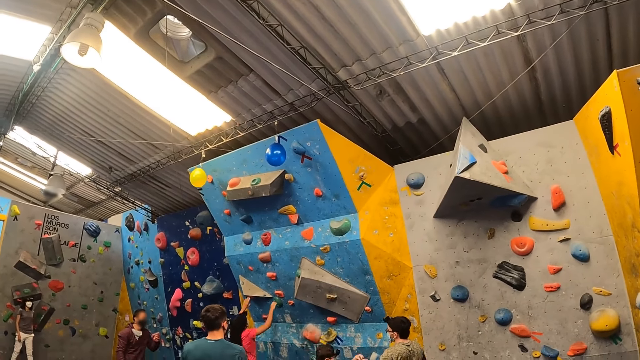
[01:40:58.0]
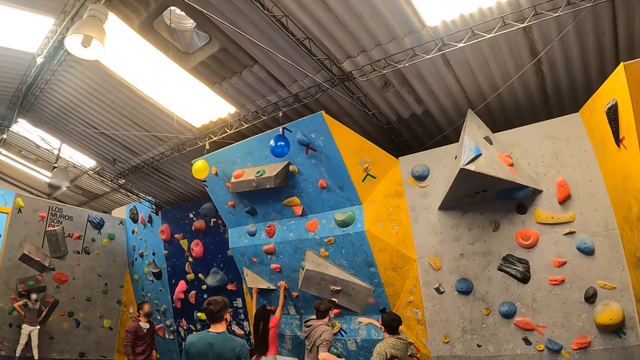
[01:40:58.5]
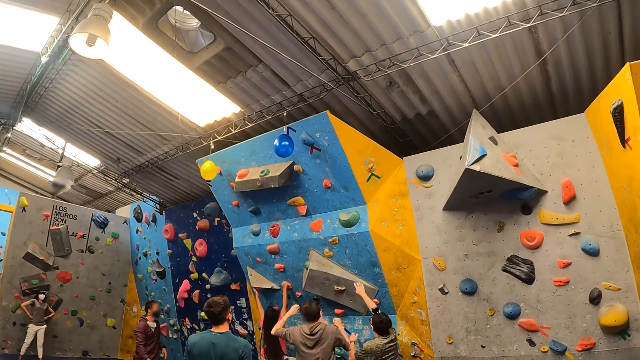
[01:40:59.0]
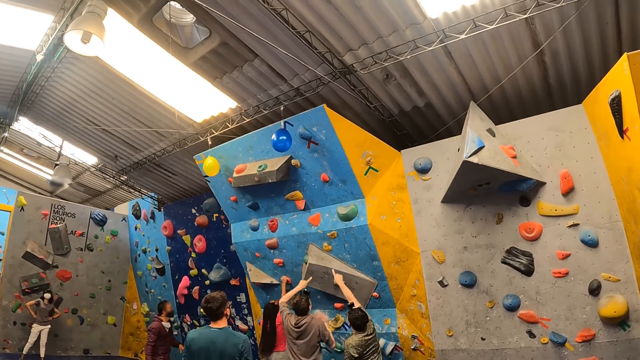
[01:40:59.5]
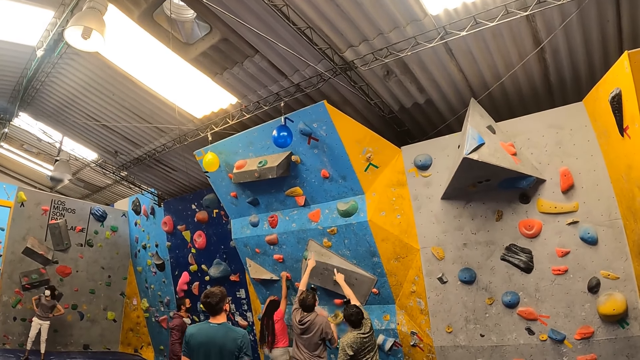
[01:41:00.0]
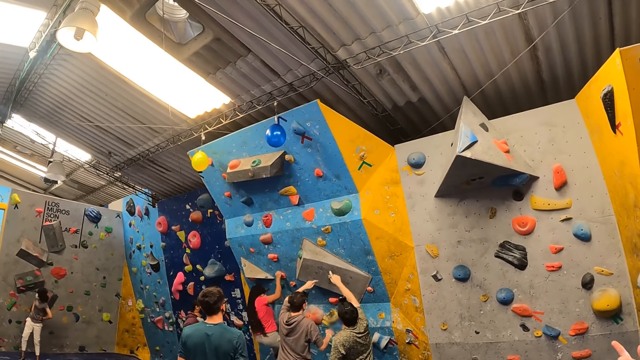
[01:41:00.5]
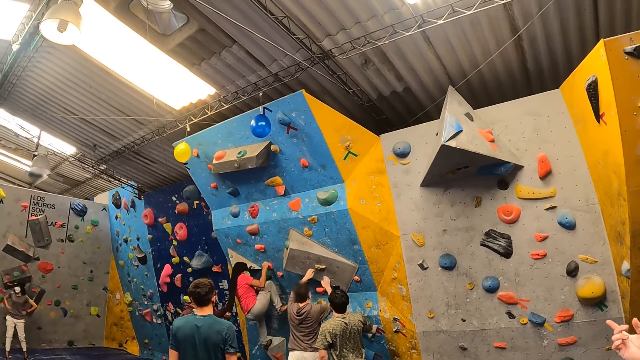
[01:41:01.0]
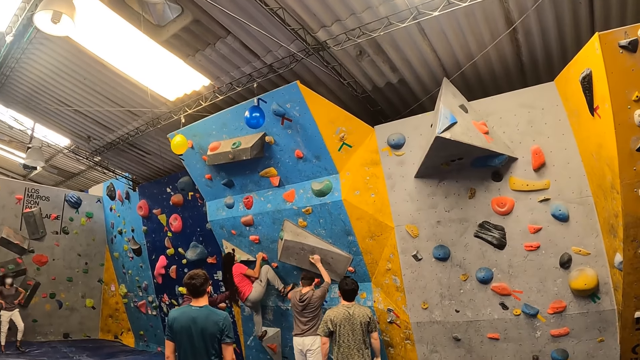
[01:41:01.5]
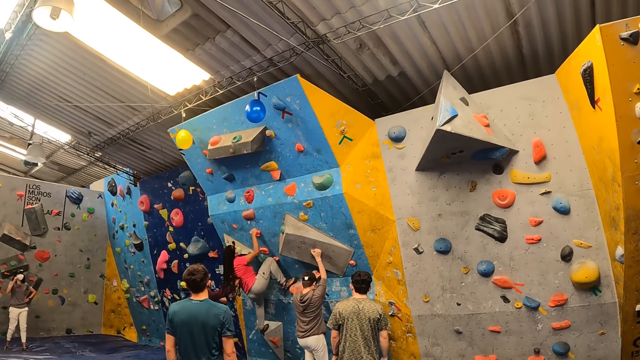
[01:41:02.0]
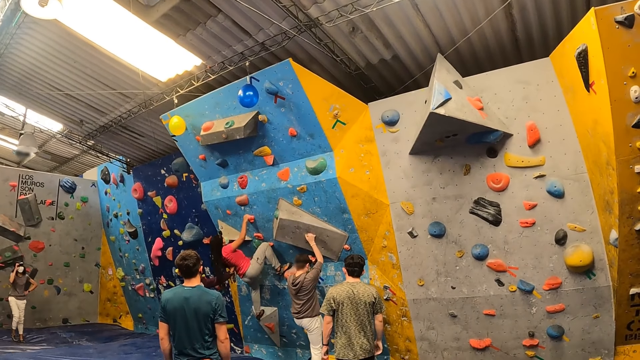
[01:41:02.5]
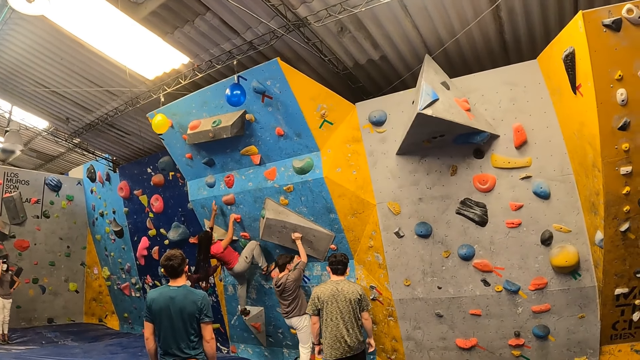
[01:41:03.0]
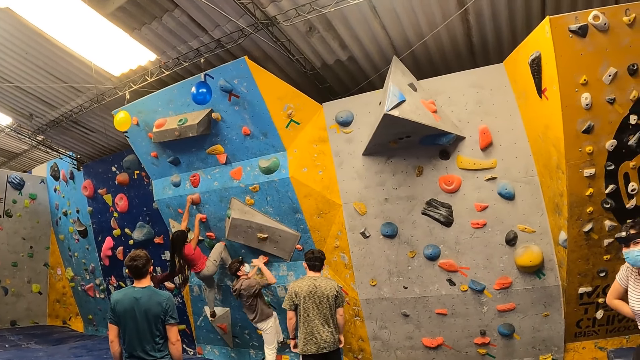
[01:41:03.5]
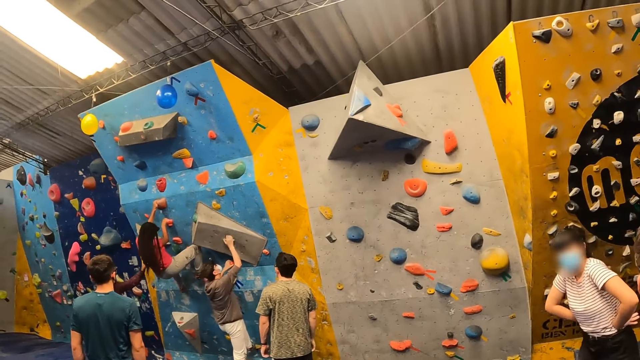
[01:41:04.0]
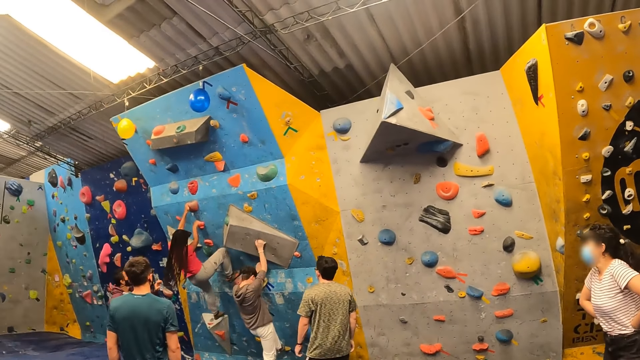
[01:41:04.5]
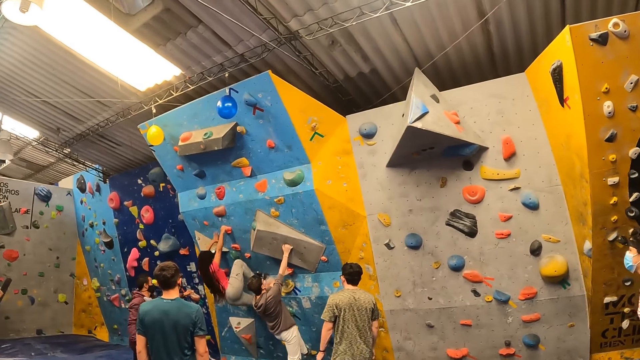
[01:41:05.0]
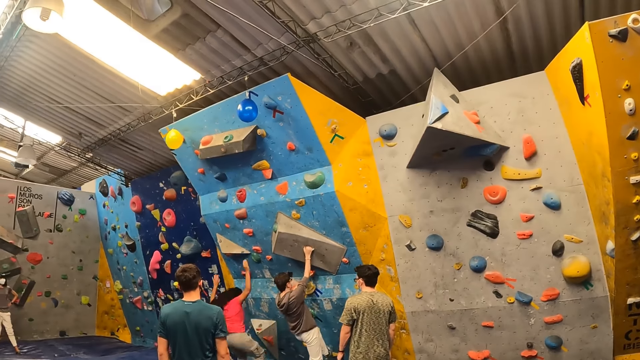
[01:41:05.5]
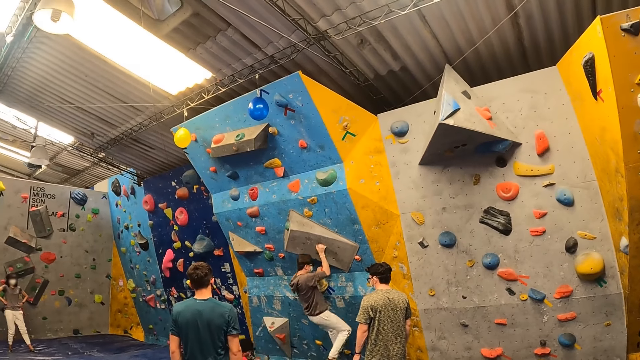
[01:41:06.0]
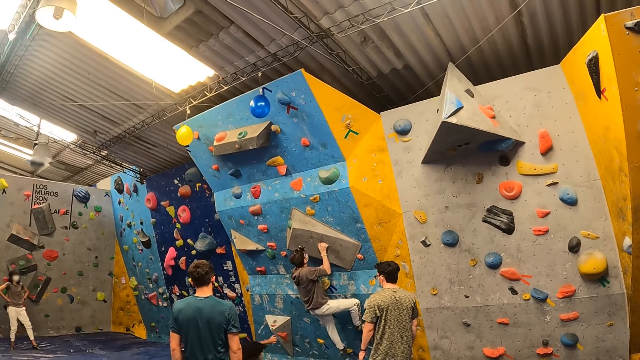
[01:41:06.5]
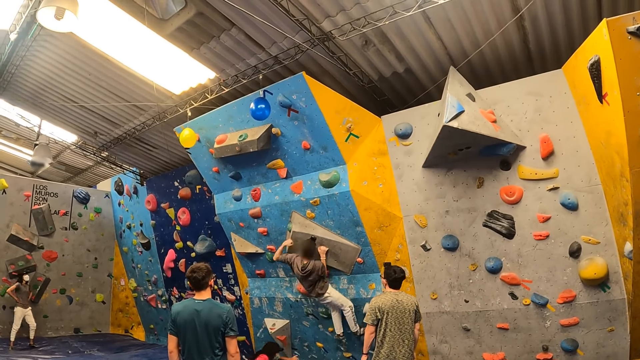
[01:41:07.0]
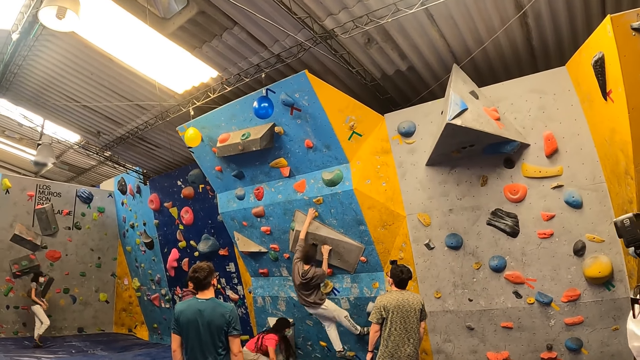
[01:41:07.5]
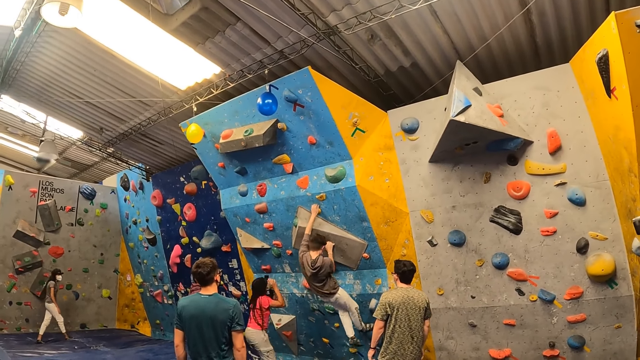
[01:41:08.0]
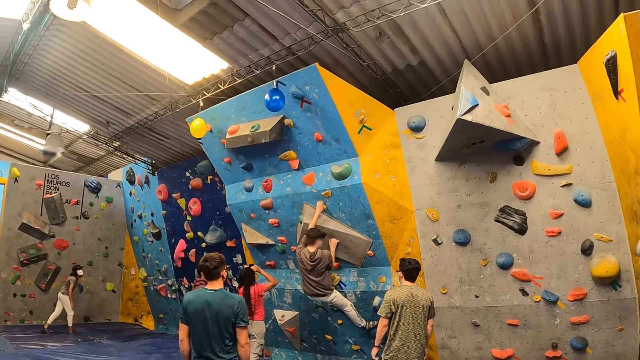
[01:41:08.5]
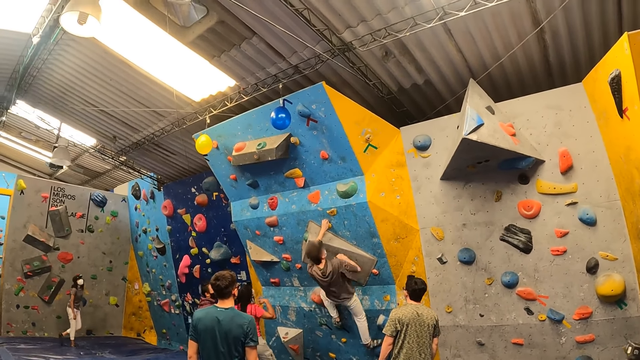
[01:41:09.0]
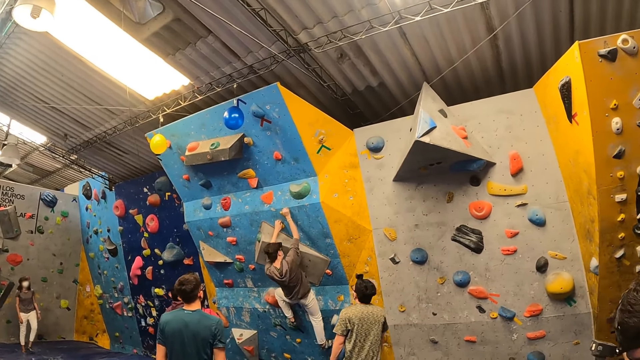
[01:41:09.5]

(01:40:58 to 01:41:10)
A man falls from the wall. A lady climbs on a wall. The instructor instructs the man up the wall. Another man points at the wall. The lady climbs on the wall. Another instructor instructs a woman up the wall. A third man climbs on a wall. A fourth man pushes the lady on her back. The woman falls from the wall. The third man climbs on the wall. The second man looks around a room. The lady looks at the wall.

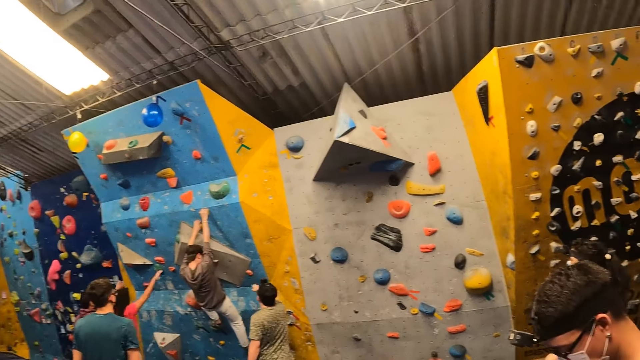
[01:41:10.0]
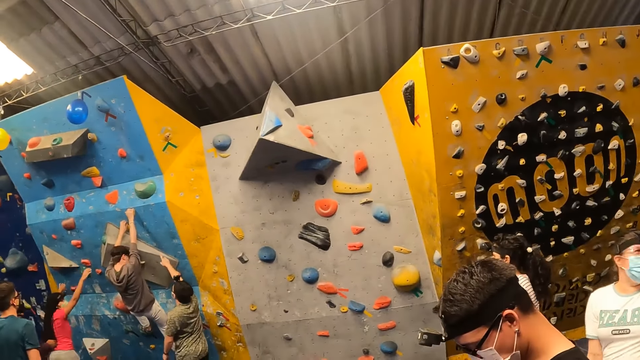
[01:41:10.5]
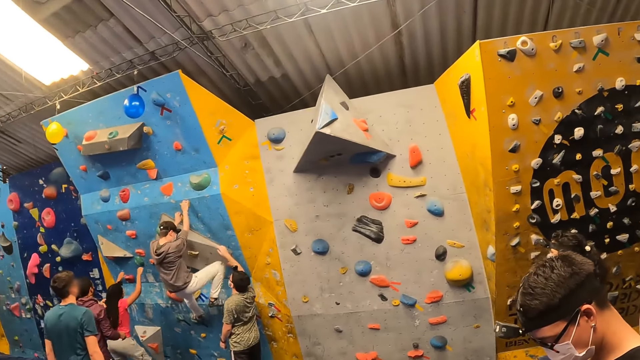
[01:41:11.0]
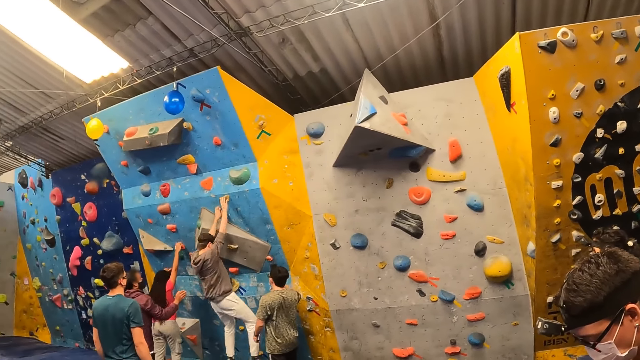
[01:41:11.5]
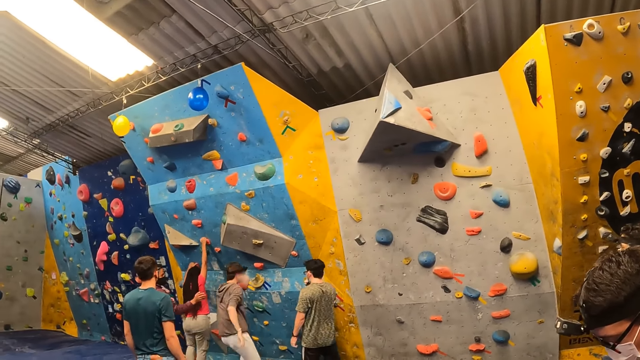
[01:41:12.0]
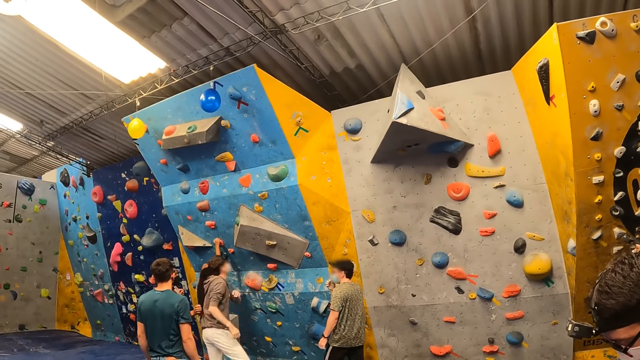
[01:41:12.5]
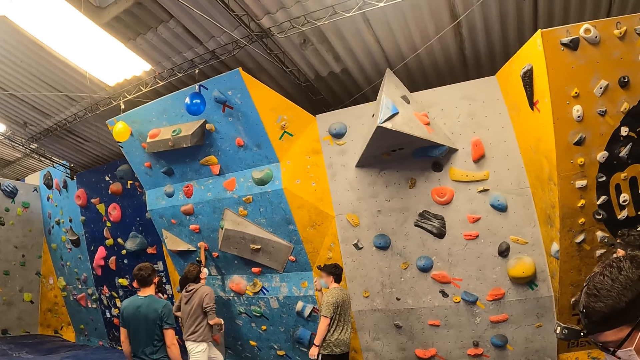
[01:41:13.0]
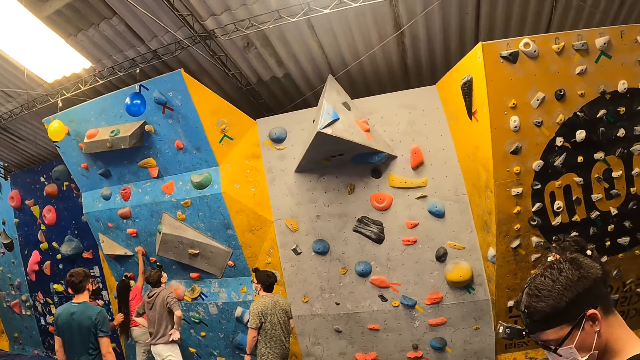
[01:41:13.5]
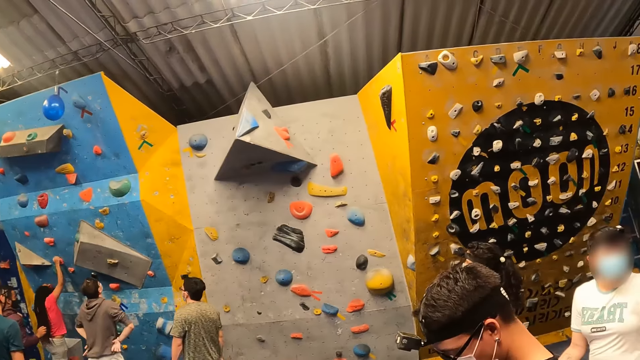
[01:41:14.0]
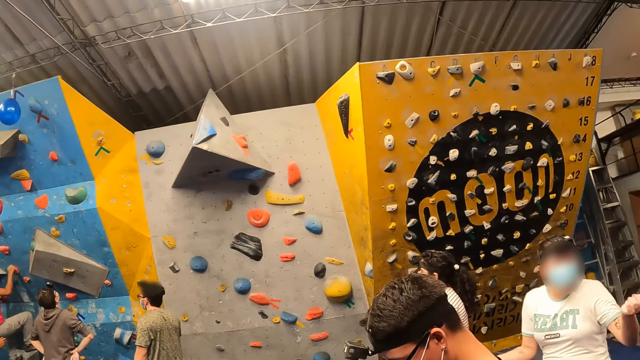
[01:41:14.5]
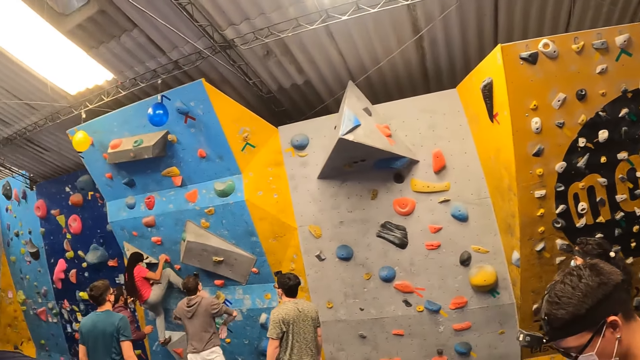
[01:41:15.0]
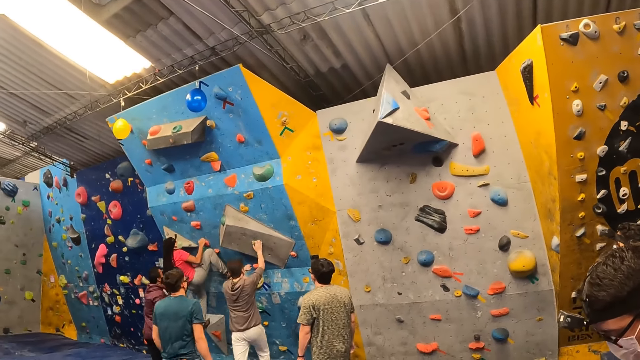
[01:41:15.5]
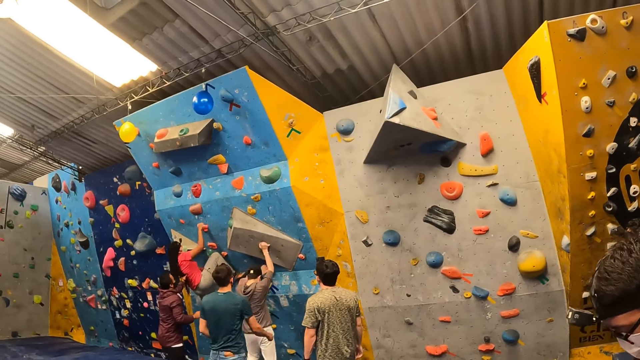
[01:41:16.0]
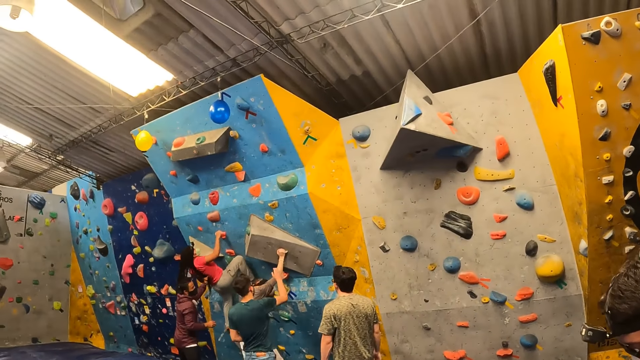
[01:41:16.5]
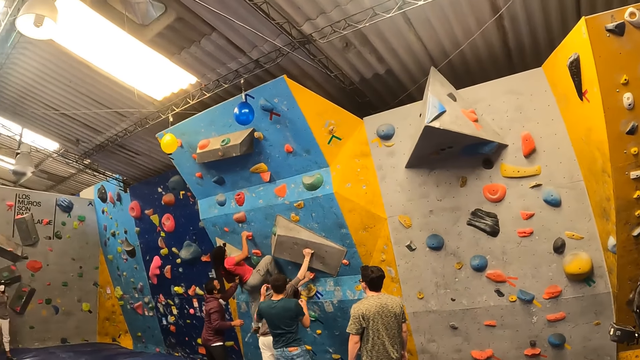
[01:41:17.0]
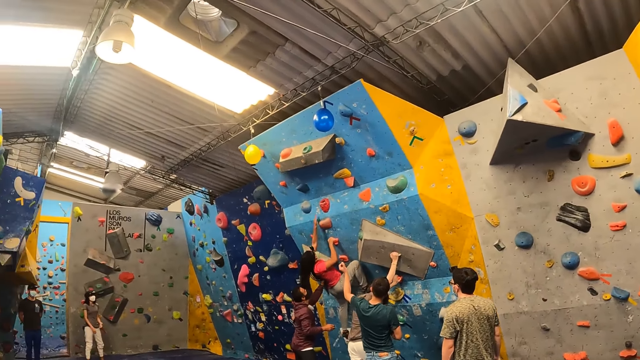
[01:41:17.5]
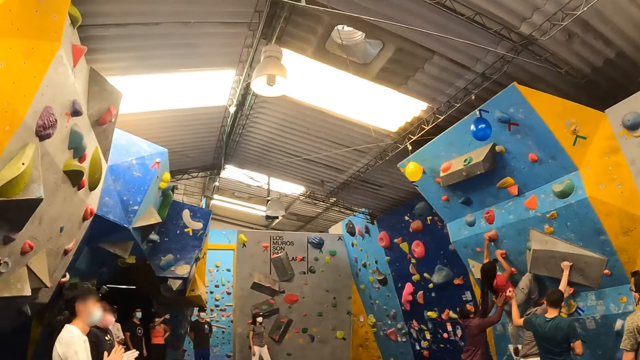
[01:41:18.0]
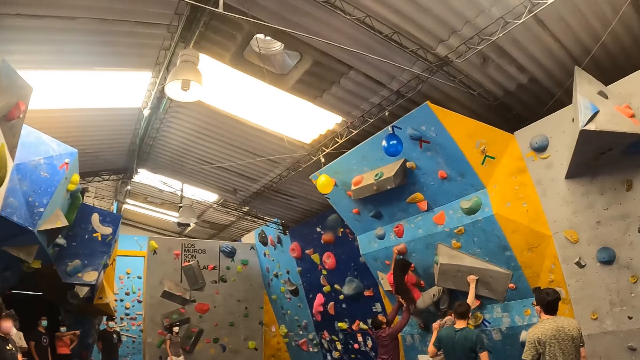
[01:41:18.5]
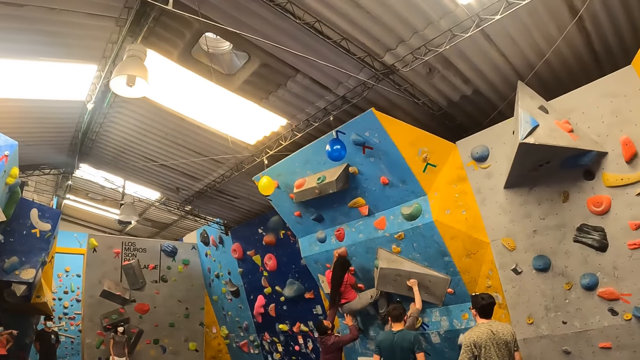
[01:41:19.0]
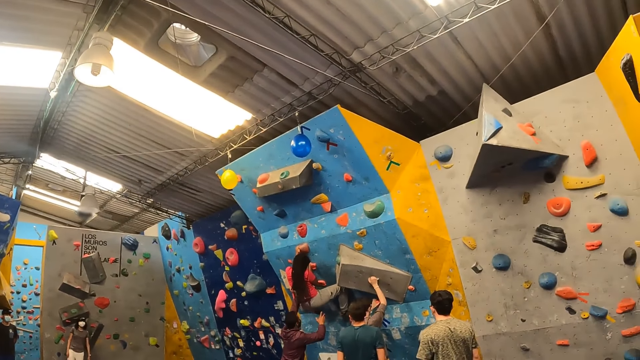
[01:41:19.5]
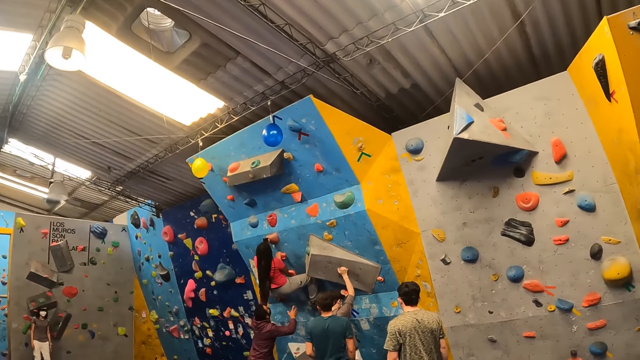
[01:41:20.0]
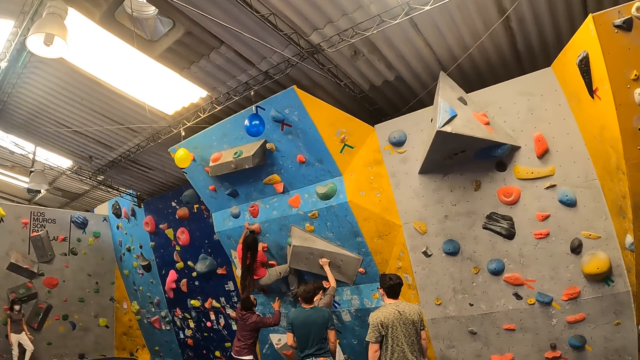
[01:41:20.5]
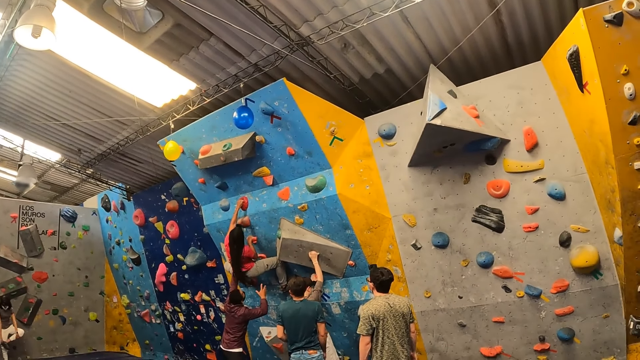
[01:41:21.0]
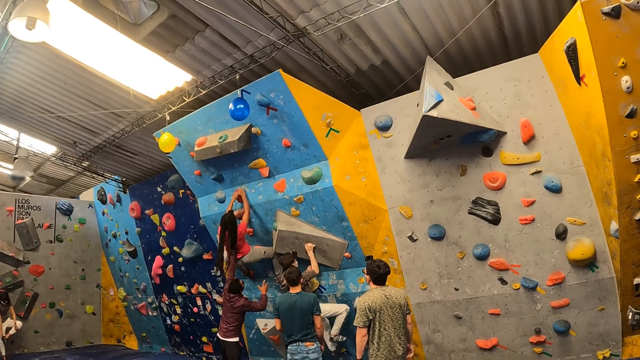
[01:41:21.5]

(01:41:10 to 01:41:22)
The camera wearer looks around a room. The instructor instructs the woman up the wall. The man falls from the wall. The man jumps from the wall. The camera wearer looks around the room. Another instructor instructs the man up the wall. A lady climbs on the wall. The man climbs on the wall. The camera wearer looks around the room. The man climbs on the wall.
